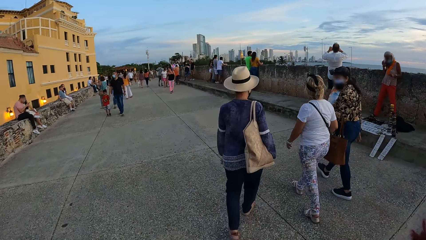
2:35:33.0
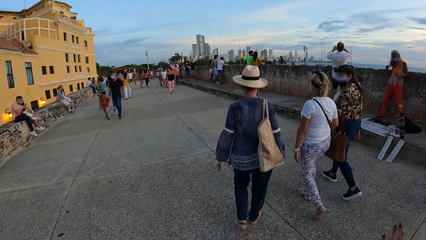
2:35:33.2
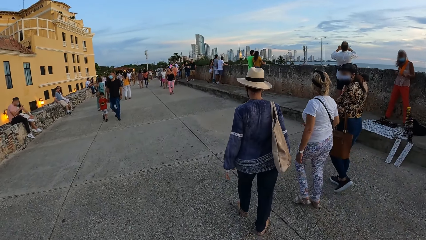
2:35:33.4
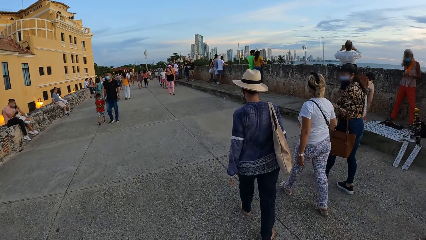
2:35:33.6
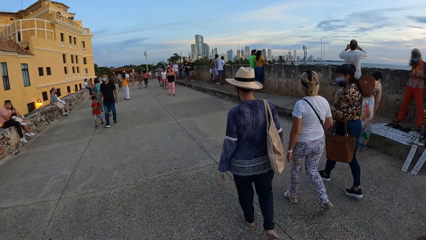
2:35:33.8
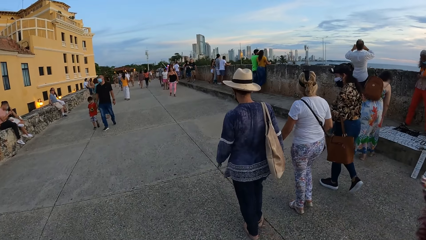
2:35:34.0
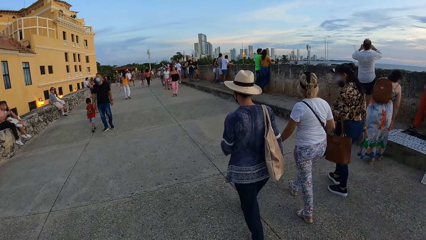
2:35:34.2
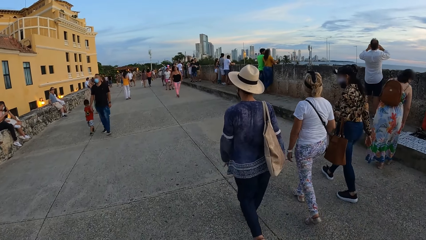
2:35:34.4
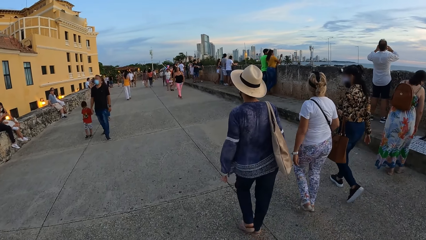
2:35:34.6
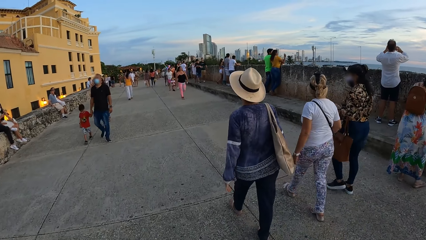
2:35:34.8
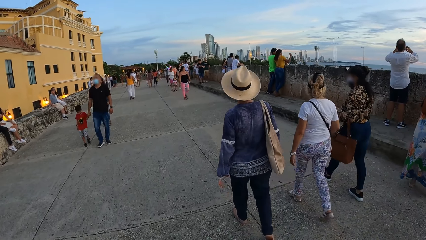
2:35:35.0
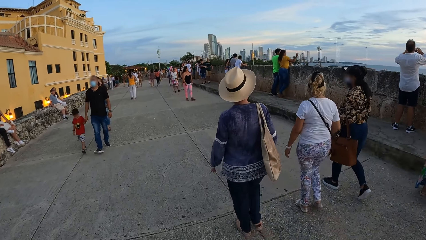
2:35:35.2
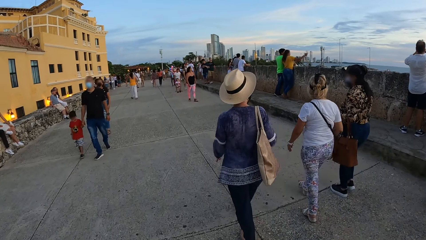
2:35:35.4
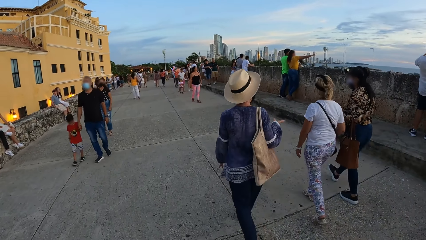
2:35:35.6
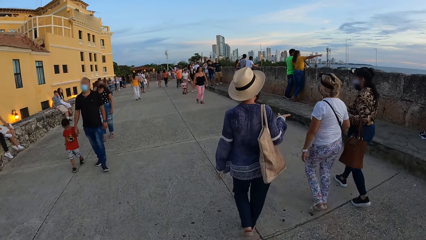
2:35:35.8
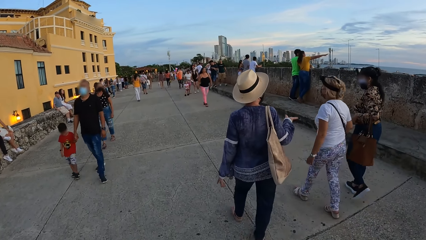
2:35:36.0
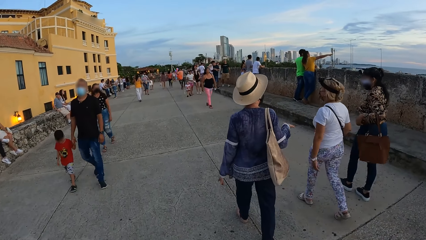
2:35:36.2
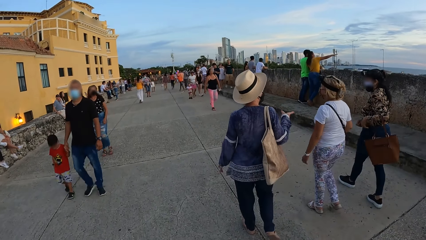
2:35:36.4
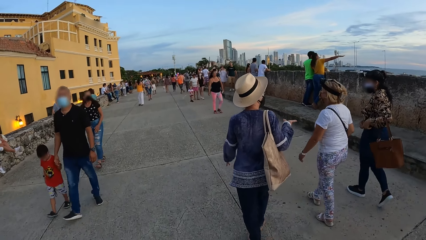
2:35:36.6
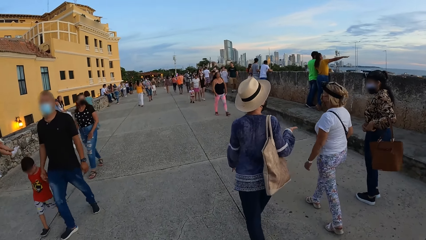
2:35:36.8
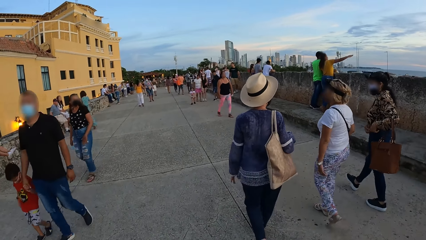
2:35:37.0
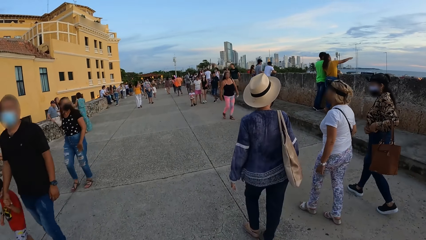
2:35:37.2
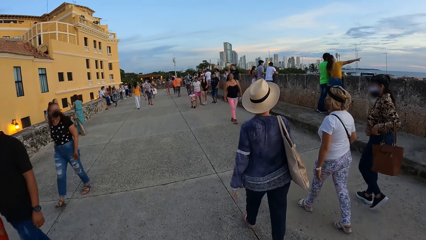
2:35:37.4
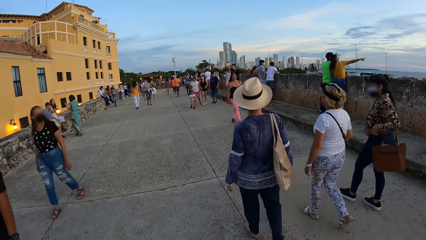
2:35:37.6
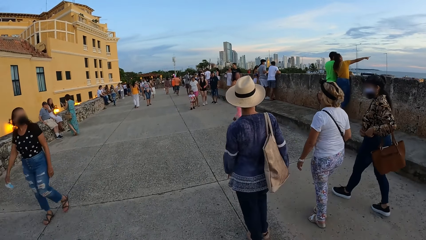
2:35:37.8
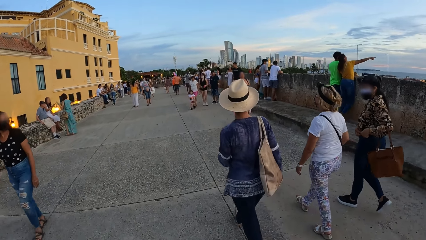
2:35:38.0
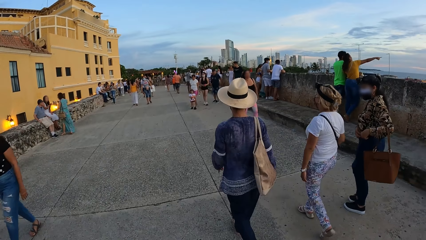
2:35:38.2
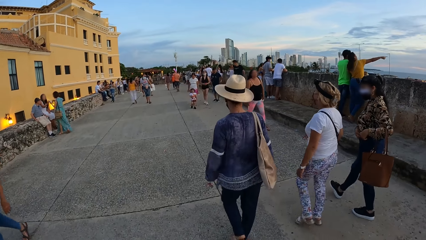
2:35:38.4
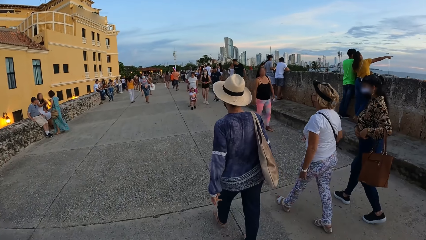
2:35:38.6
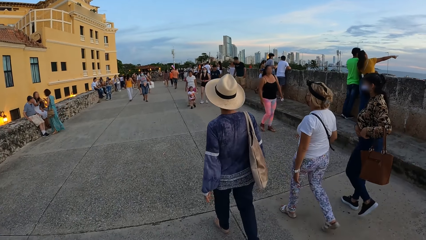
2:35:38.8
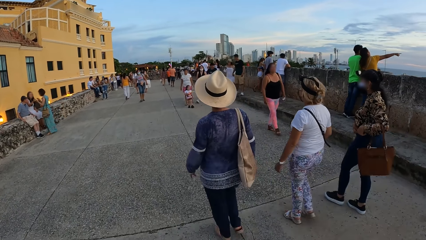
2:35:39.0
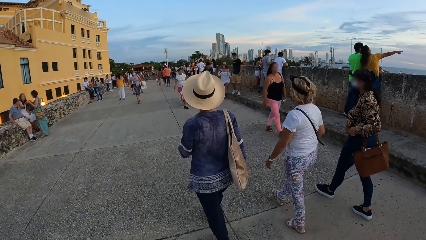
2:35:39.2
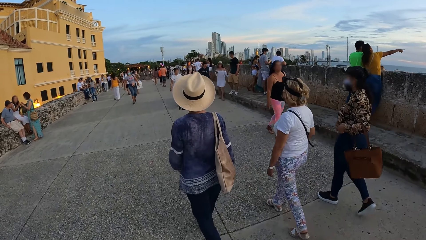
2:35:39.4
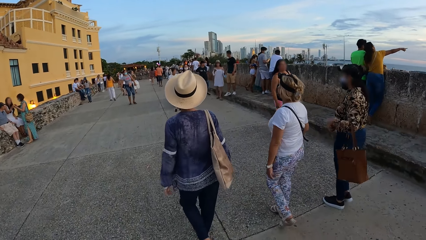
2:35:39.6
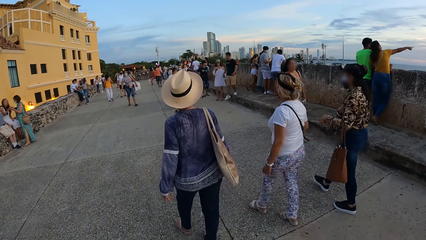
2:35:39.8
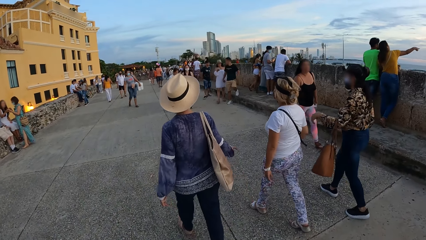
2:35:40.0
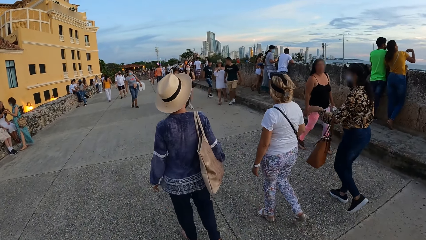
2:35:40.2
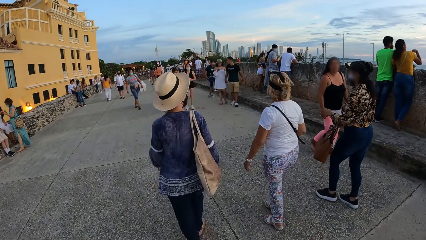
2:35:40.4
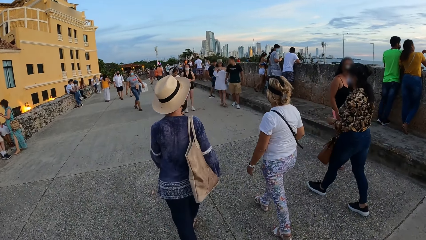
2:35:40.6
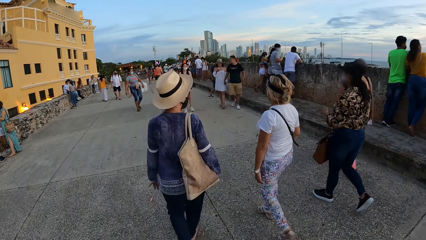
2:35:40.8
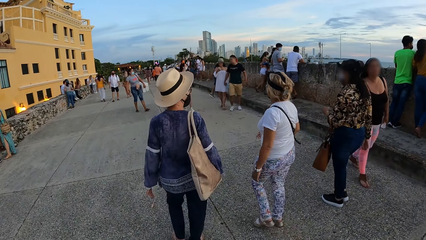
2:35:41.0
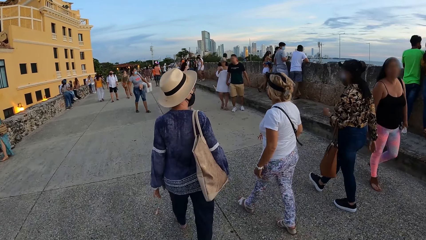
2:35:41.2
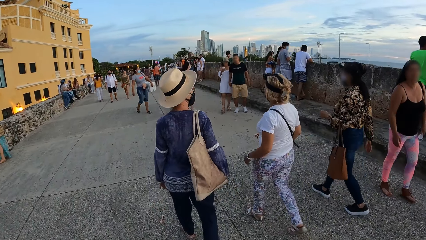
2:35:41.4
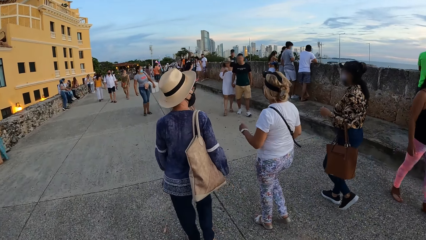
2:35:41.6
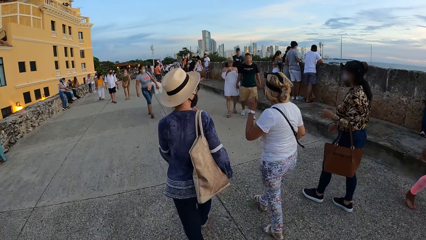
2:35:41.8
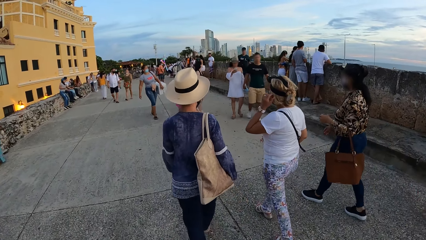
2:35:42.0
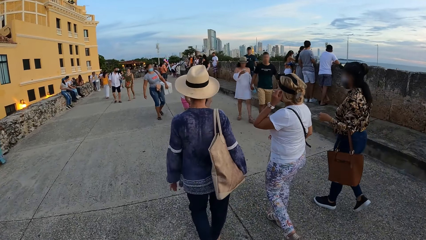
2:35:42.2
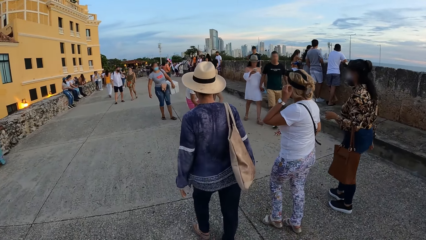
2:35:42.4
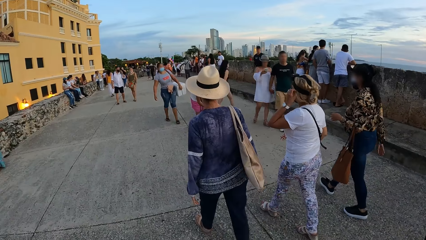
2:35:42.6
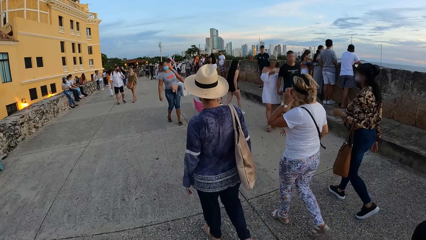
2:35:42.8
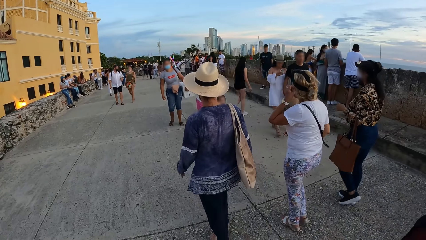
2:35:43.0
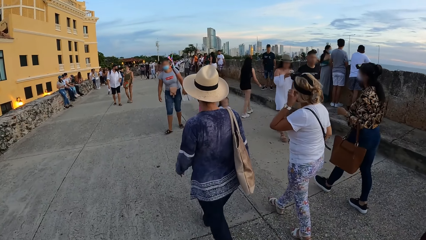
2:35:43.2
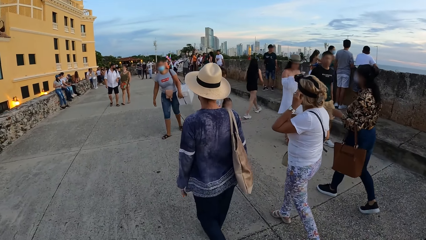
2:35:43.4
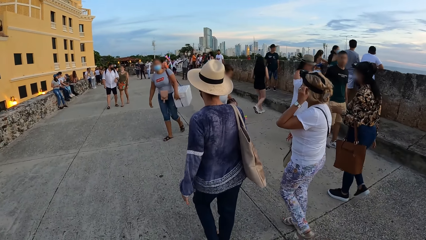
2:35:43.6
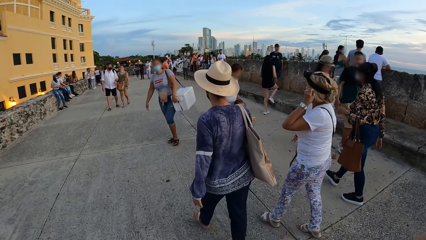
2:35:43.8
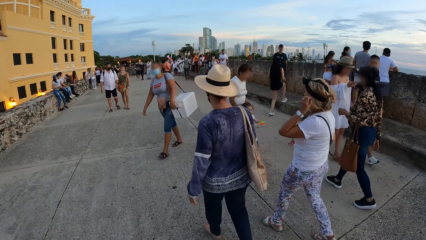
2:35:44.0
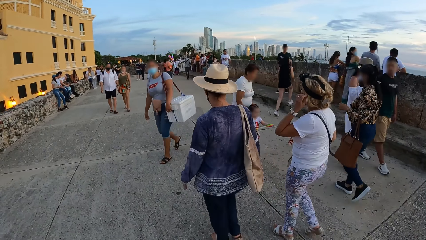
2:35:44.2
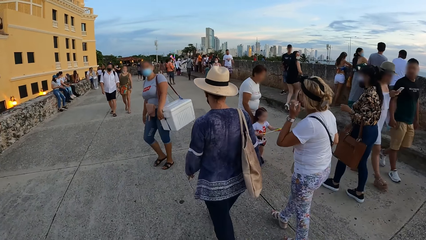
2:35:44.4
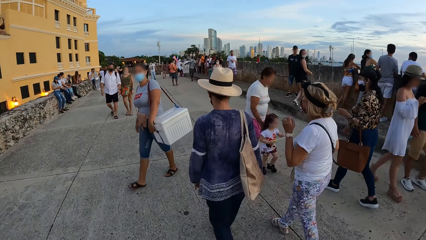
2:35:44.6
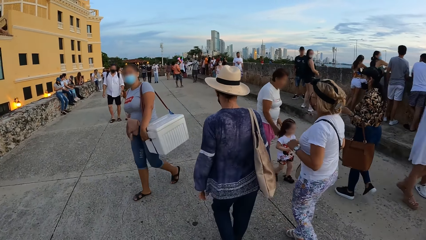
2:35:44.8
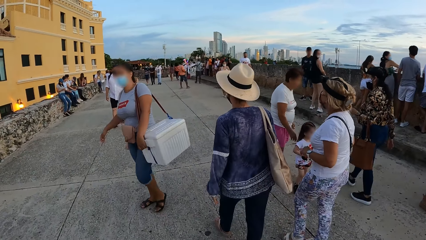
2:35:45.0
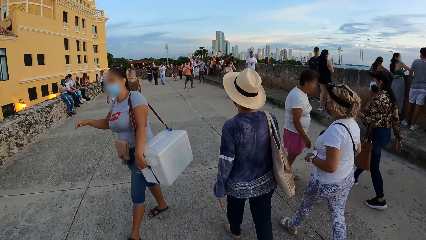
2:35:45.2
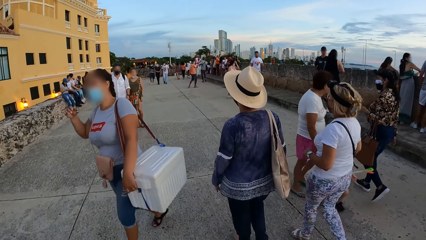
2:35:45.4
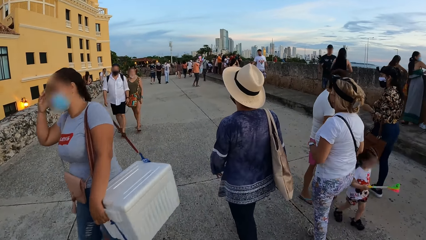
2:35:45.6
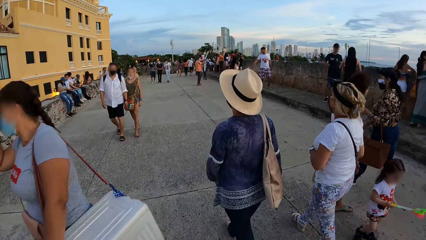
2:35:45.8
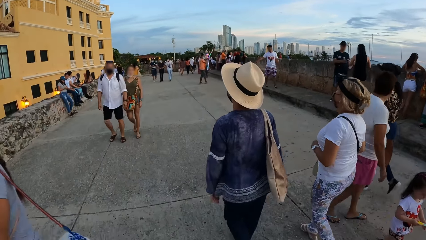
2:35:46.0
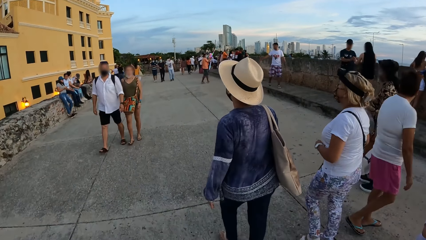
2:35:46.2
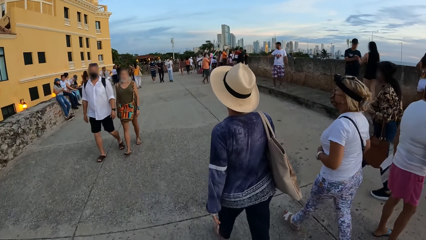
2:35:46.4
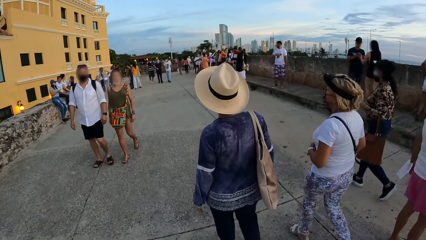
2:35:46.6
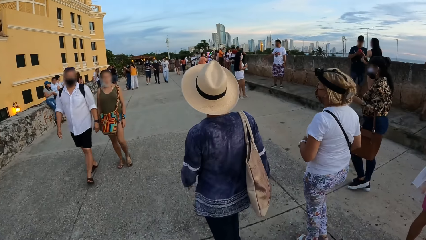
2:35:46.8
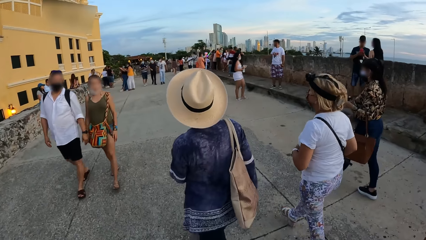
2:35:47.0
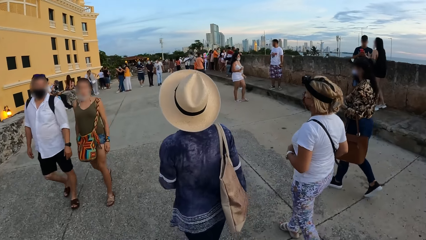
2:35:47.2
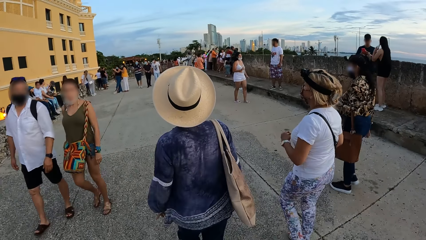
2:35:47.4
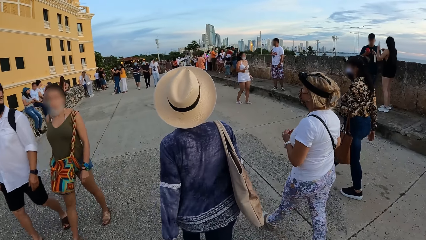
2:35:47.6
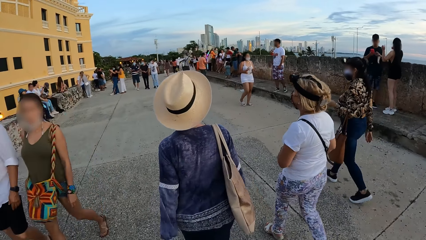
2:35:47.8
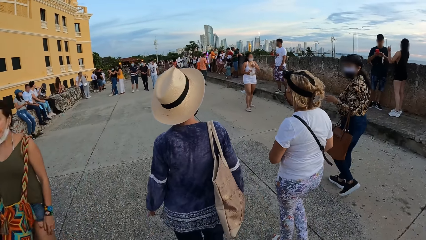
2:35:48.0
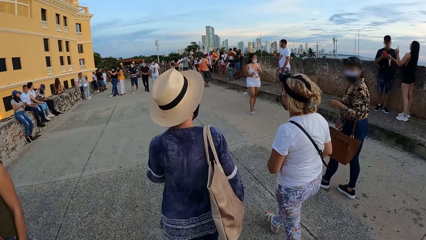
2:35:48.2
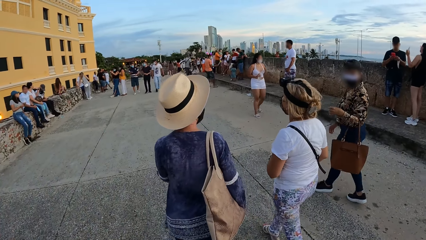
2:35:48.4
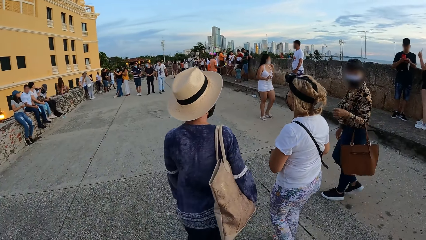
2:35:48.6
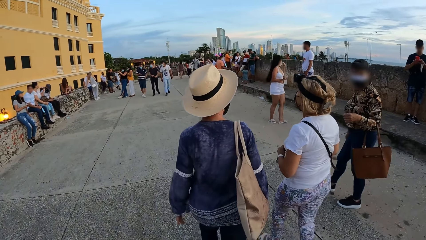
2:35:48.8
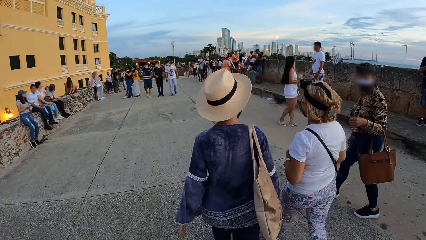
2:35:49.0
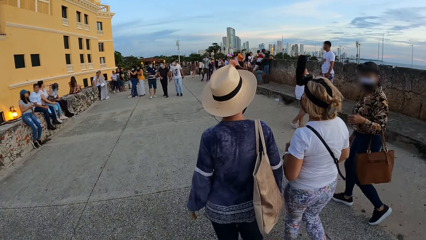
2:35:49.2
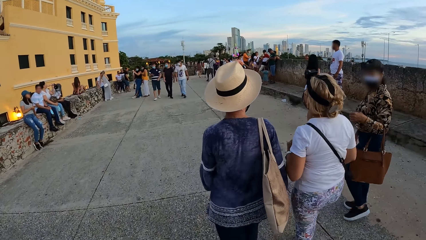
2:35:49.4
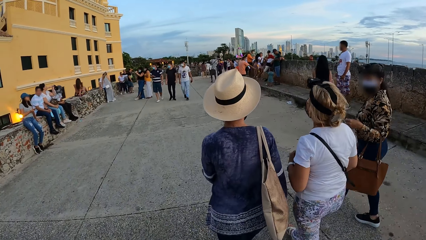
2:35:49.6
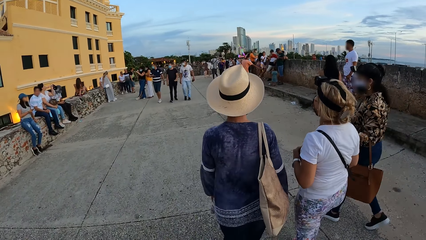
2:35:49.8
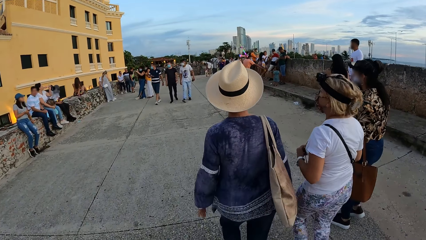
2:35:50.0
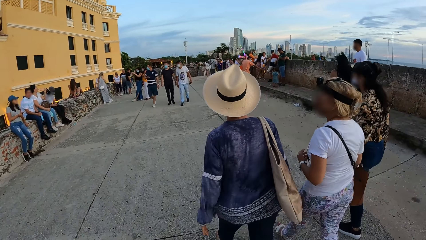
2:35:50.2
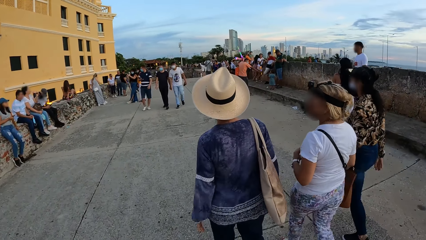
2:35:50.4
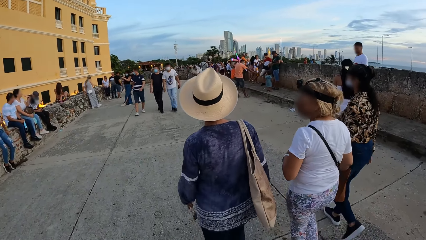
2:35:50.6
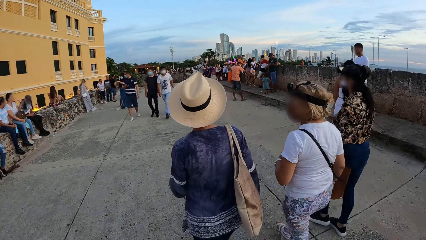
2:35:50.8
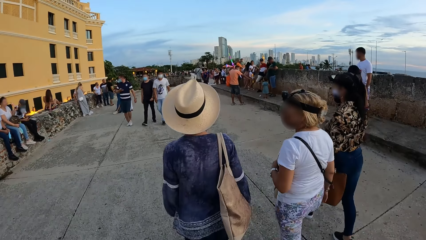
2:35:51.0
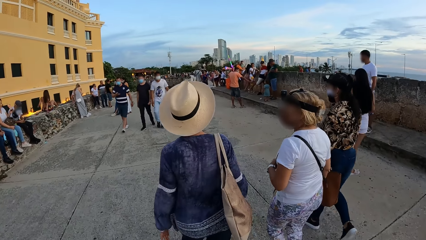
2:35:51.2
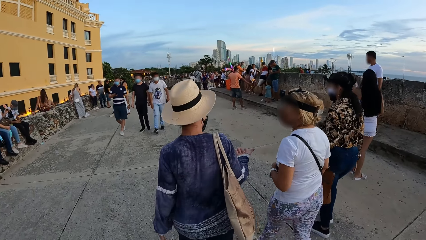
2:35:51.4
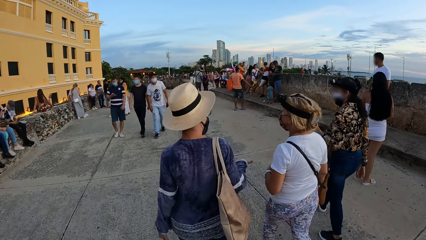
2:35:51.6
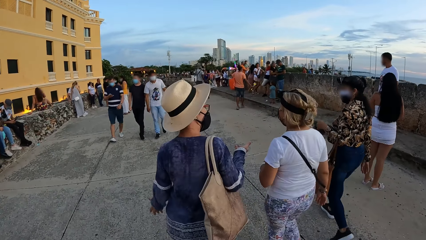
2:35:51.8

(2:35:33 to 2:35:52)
A woman walks past the camera wearer. Another woman walks past the camera wearer.
